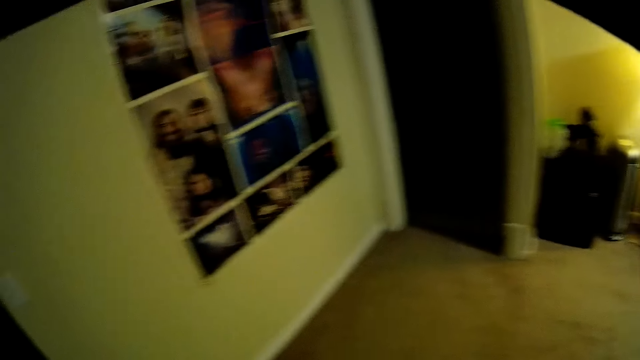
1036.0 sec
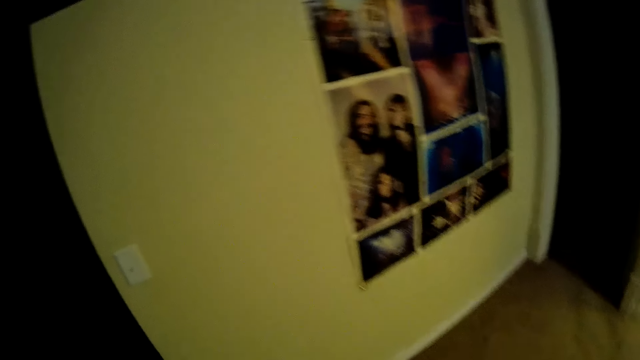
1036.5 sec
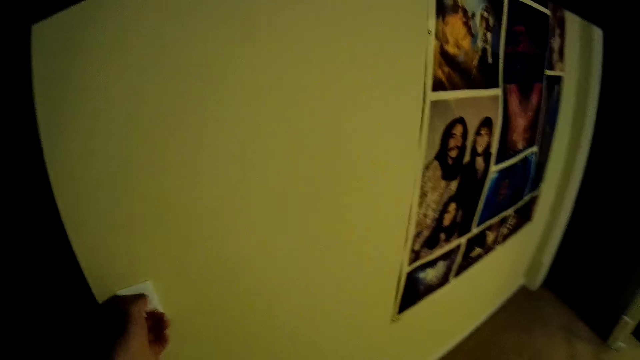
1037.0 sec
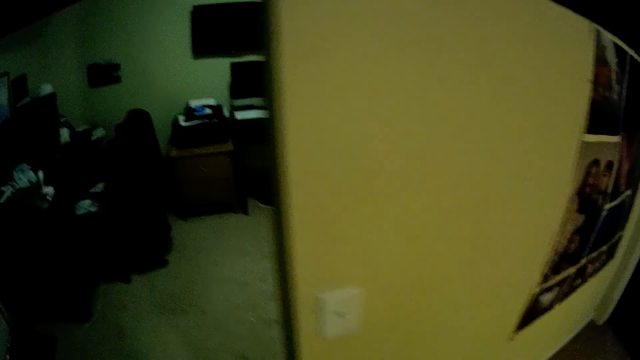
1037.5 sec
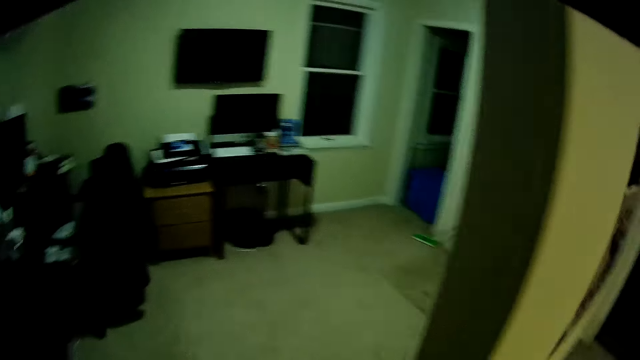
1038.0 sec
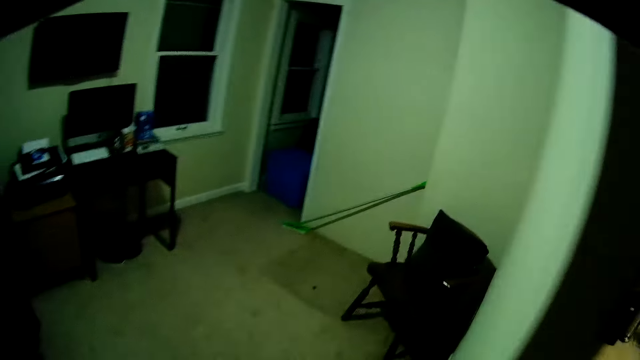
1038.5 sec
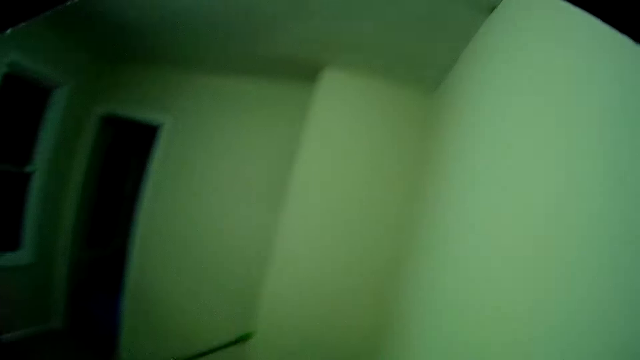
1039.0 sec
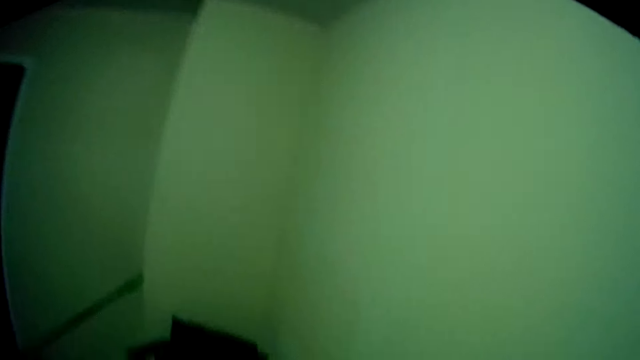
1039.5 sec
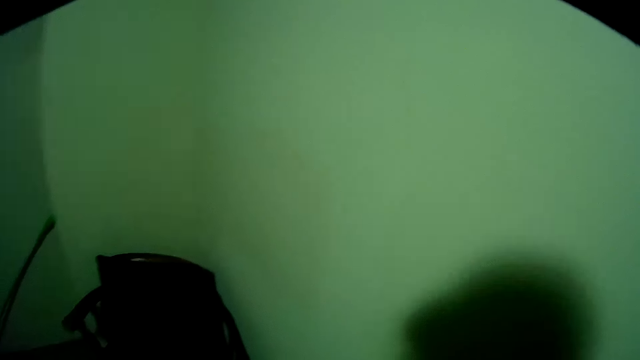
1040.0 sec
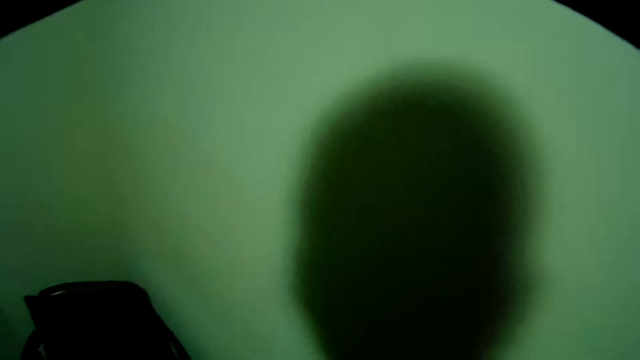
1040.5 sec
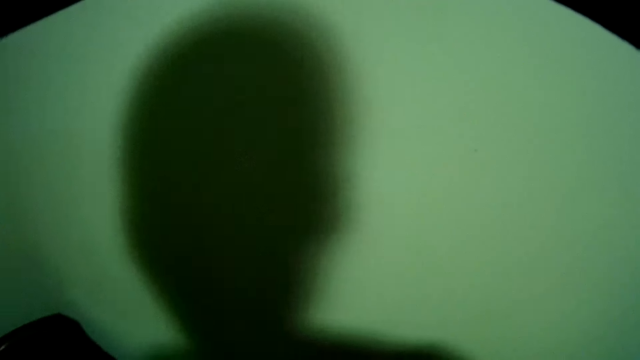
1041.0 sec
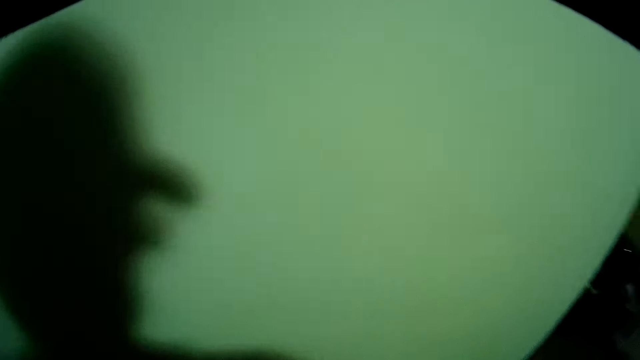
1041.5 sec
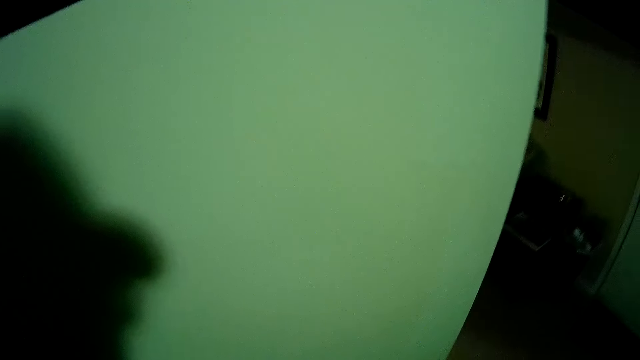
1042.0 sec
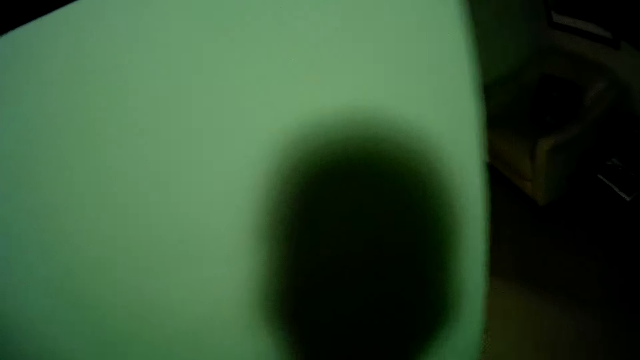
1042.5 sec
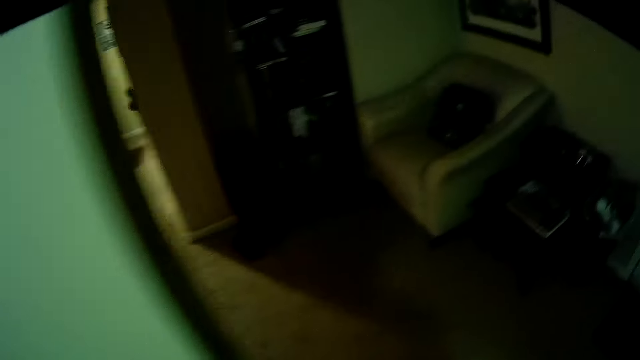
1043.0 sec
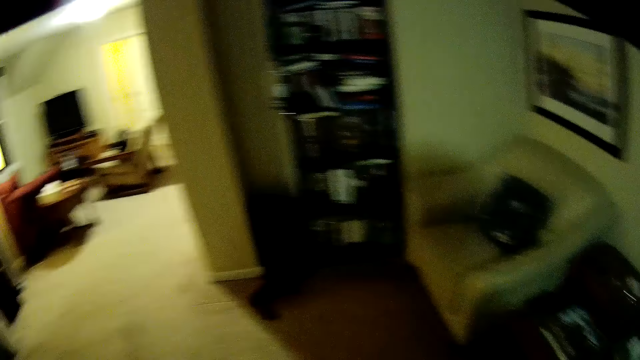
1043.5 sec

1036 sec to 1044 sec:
The camera wearer turns the switch on the room wall. They walk in the house to the living room.
